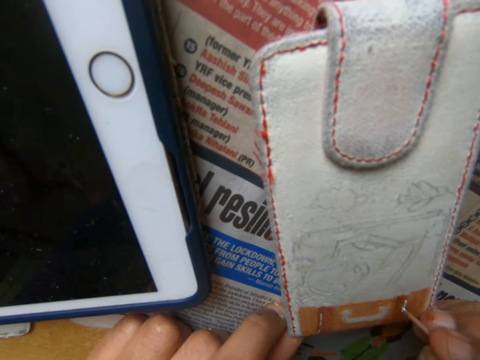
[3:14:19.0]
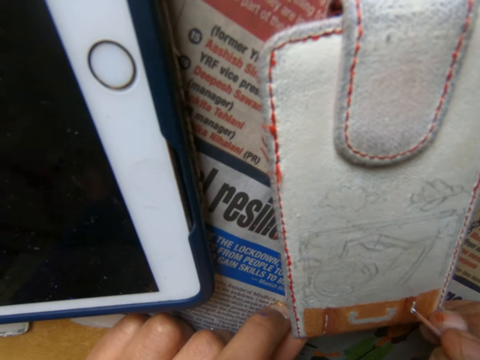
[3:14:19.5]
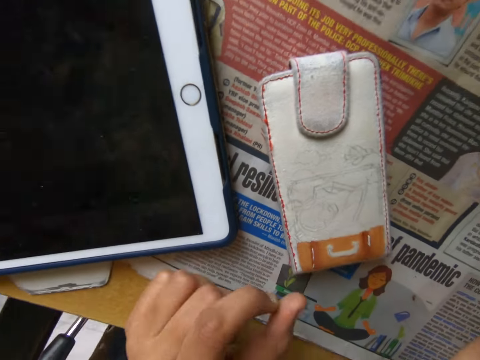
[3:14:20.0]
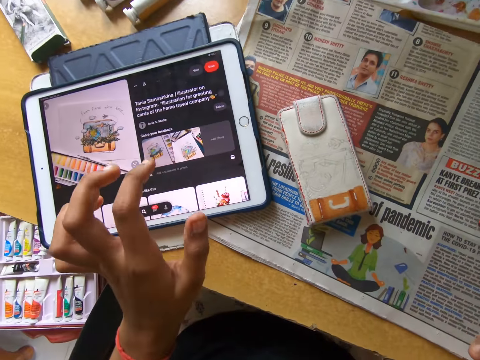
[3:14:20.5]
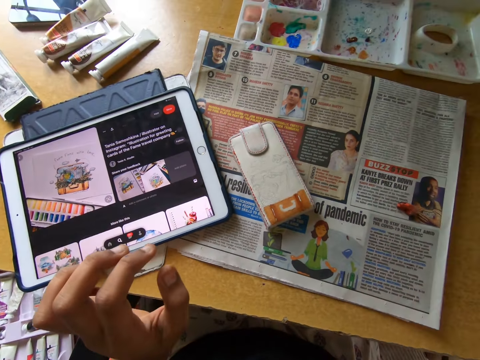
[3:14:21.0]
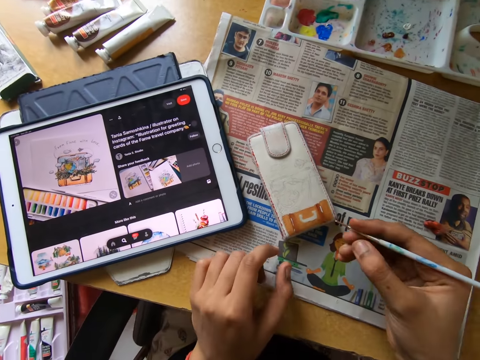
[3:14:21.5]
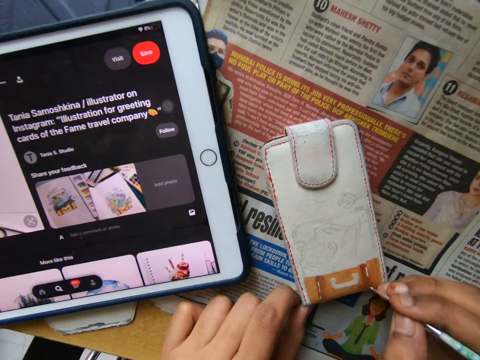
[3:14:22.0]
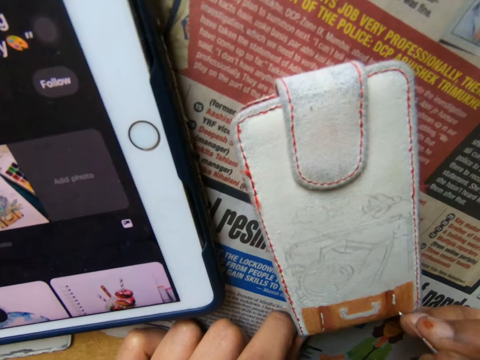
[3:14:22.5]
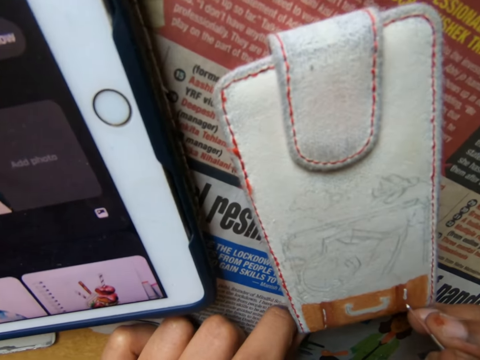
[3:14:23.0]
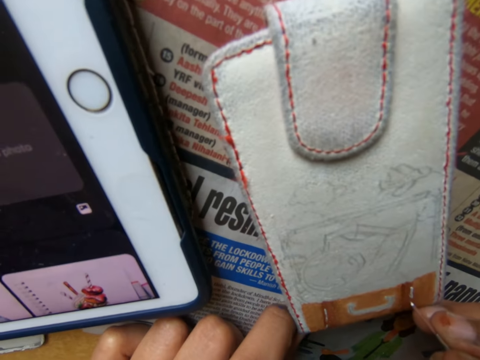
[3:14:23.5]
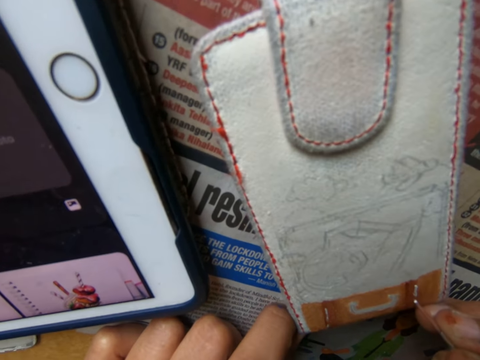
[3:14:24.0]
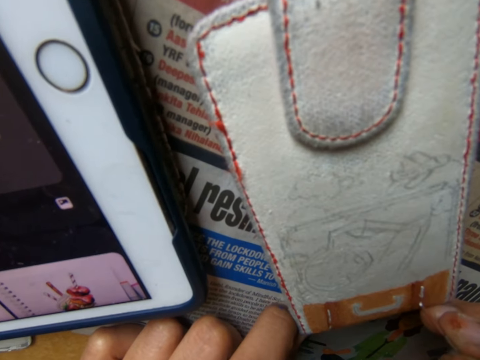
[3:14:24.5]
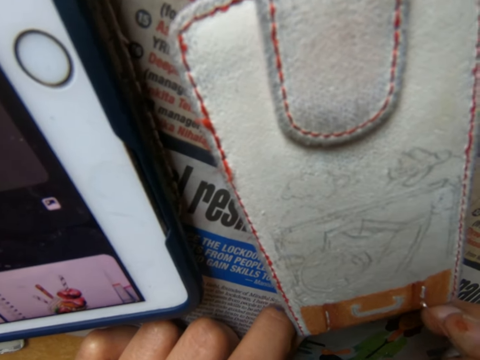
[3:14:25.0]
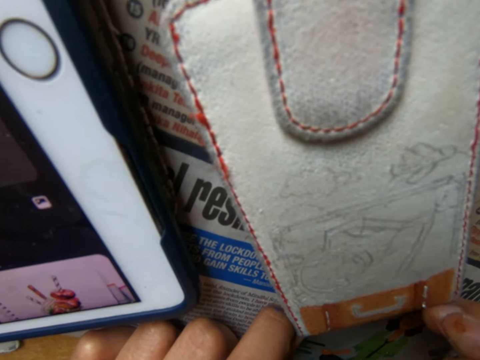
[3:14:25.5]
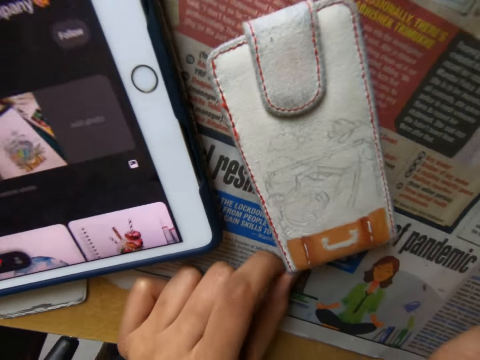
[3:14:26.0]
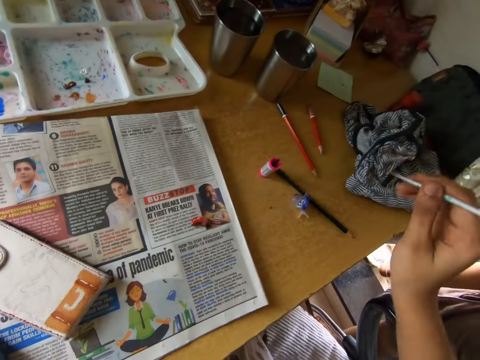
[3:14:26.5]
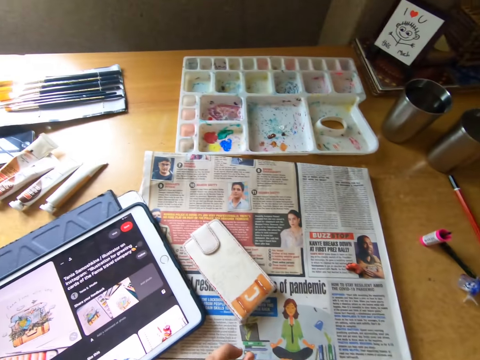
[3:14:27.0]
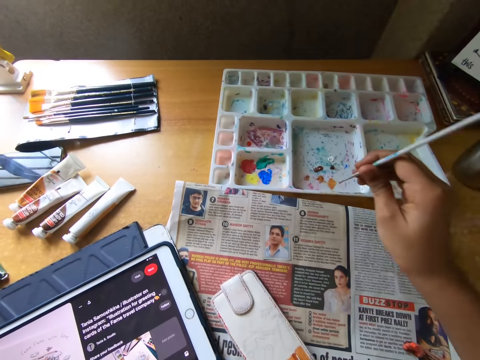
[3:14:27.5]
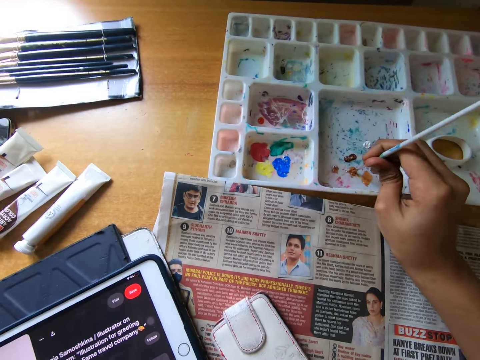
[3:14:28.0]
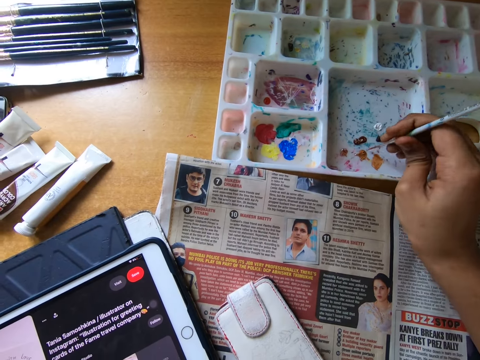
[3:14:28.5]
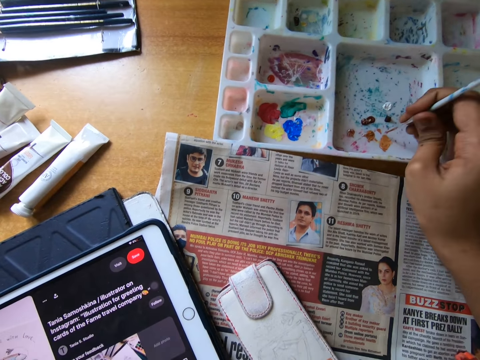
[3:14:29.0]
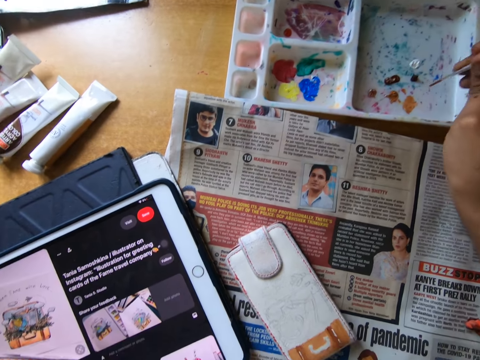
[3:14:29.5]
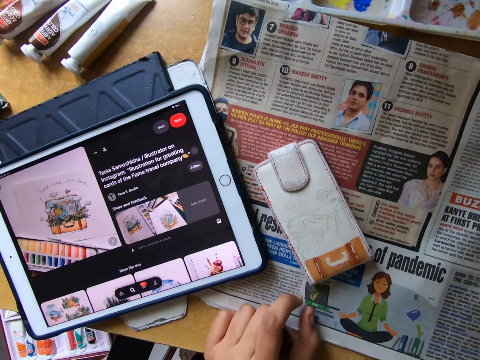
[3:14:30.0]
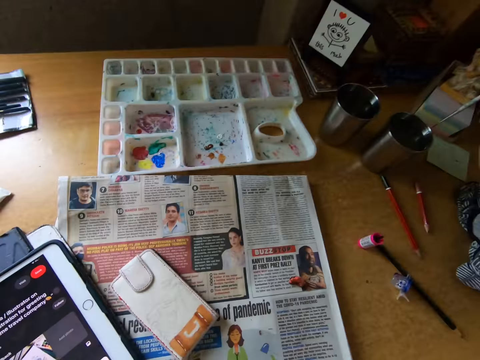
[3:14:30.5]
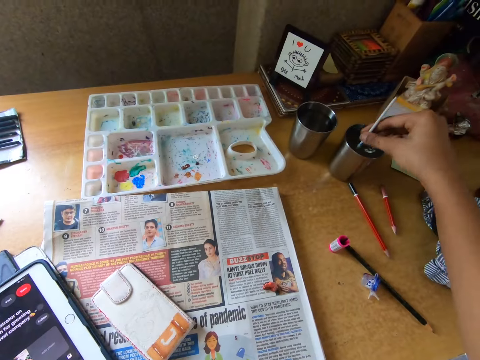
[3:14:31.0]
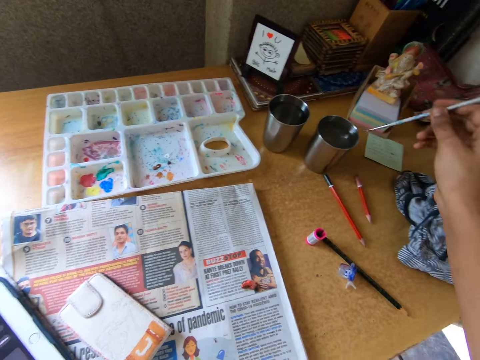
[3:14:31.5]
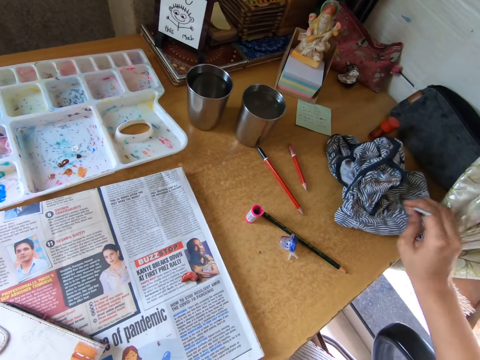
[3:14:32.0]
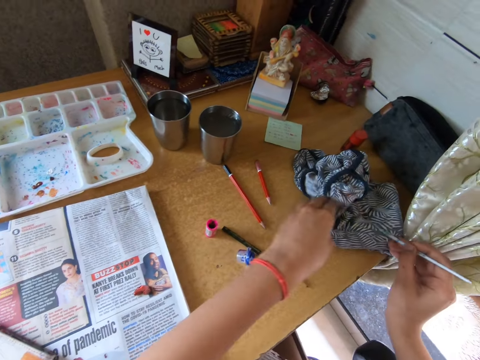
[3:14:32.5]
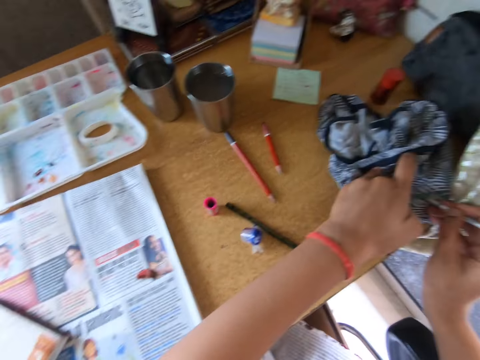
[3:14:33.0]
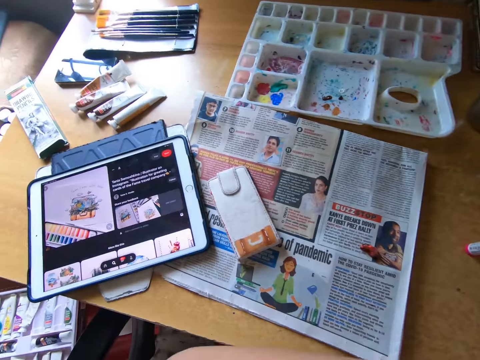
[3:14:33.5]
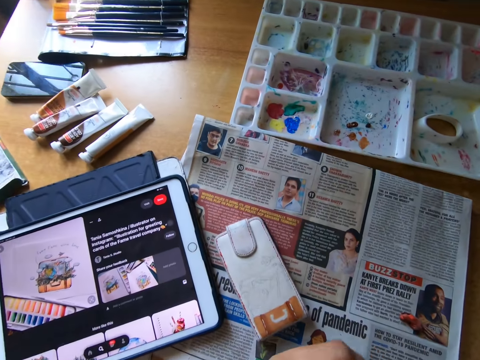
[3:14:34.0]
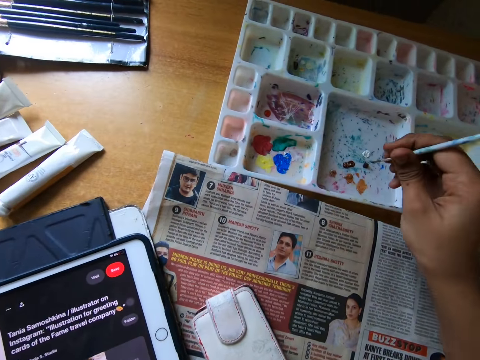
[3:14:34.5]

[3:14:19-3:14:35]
The camera wearer looks around. He taps the screen of a tablet on the table with his left hand. He looks around. He paints something with a paintbrush. He looks around. He cleans the paintbrush in his right hand on a cloth on the table with his right hand. He holds the paintbrush on the cloth. He scoops paint from a pallet on the table with the paintbrush in his right hand. He looks around. He dips the paintbrush in his right hand in a cup of water. He cleans the paintbrush in his right hand on the cloth on the table with his right hand. He cleans the paintbrush in his right hand on the cloth on the table with both hands. He looks around.

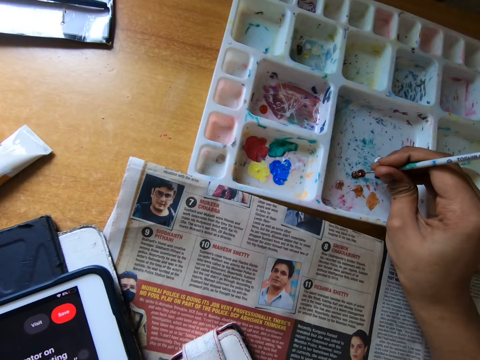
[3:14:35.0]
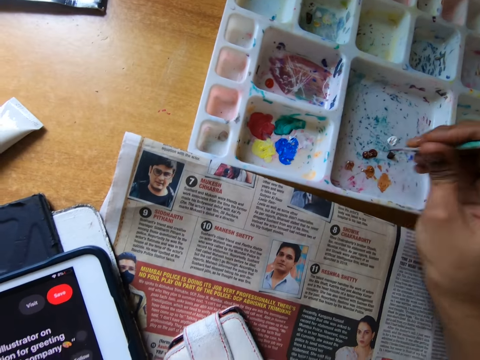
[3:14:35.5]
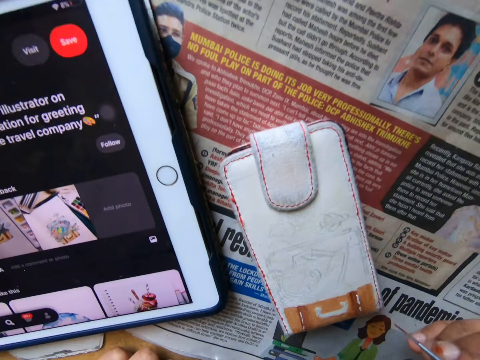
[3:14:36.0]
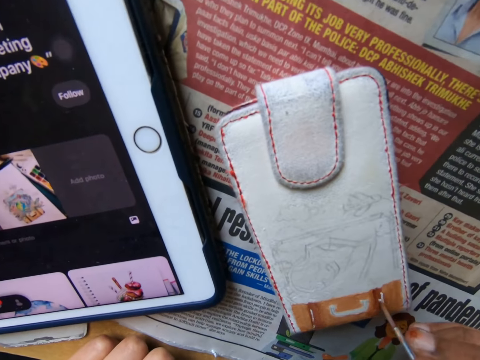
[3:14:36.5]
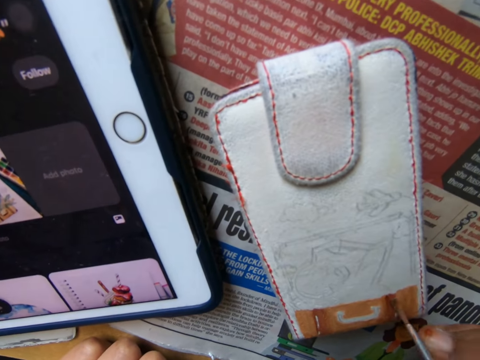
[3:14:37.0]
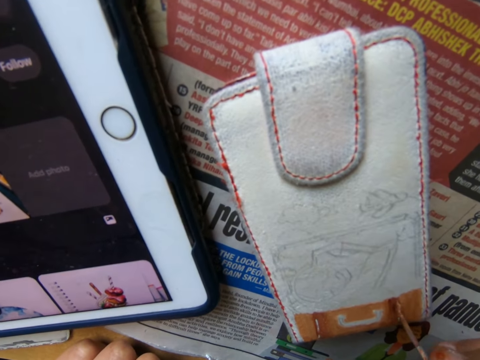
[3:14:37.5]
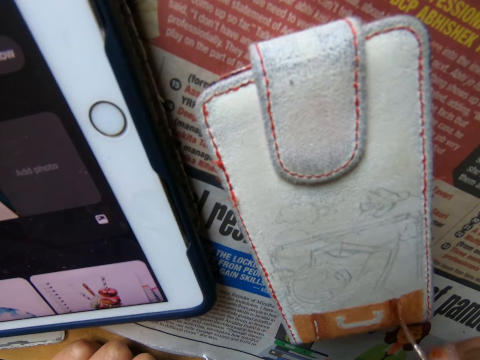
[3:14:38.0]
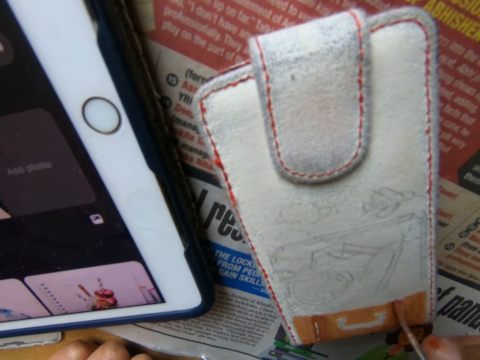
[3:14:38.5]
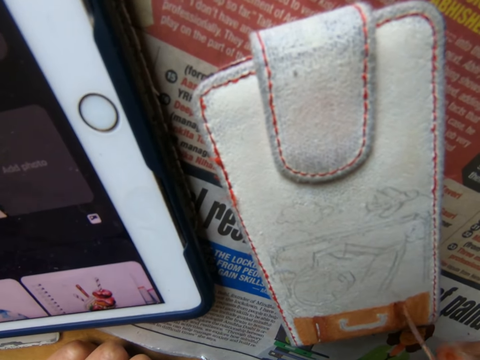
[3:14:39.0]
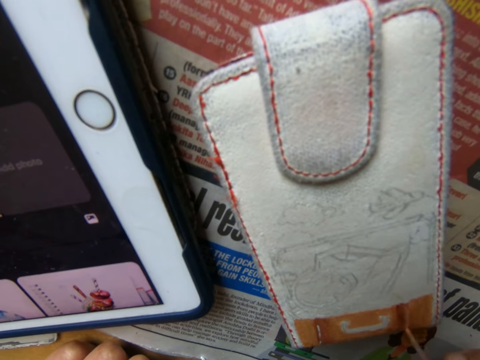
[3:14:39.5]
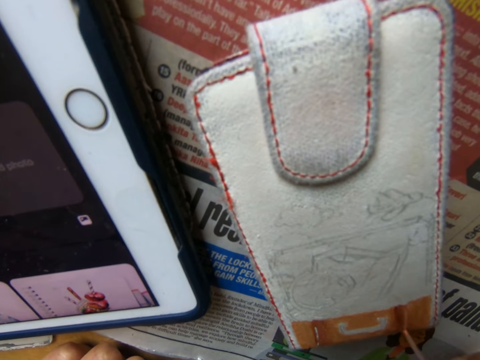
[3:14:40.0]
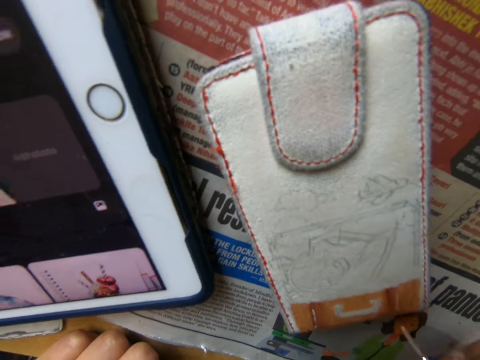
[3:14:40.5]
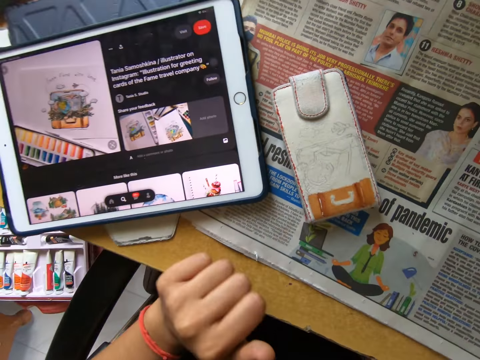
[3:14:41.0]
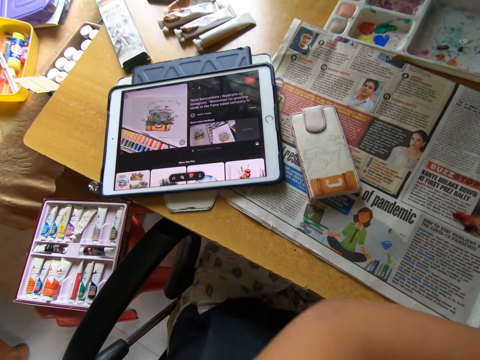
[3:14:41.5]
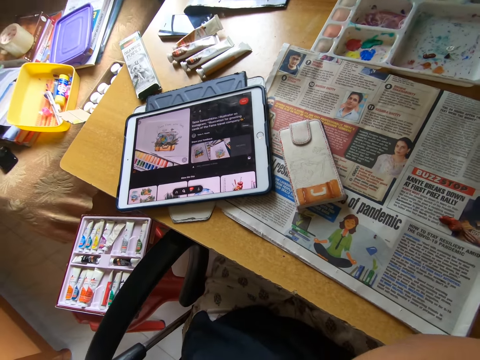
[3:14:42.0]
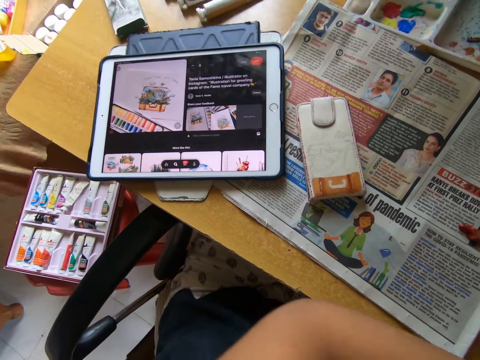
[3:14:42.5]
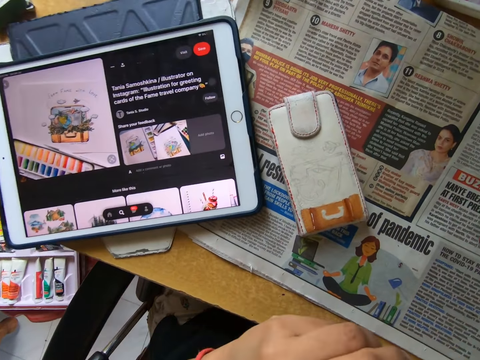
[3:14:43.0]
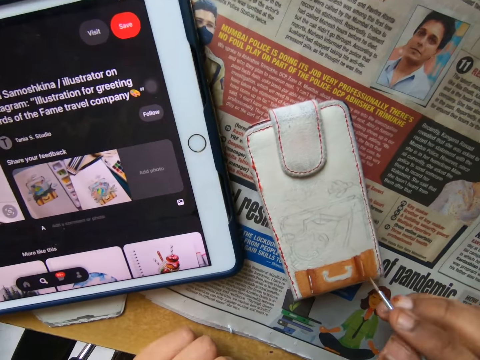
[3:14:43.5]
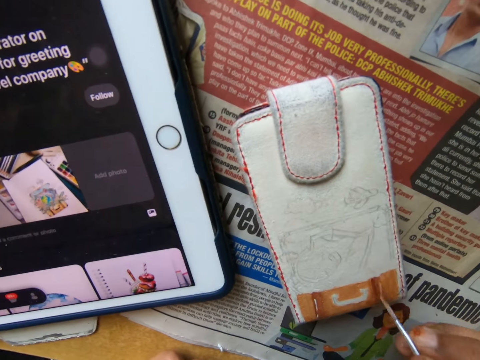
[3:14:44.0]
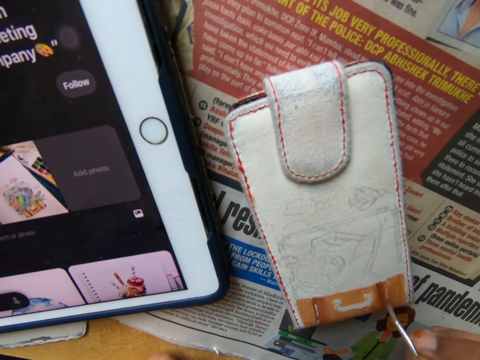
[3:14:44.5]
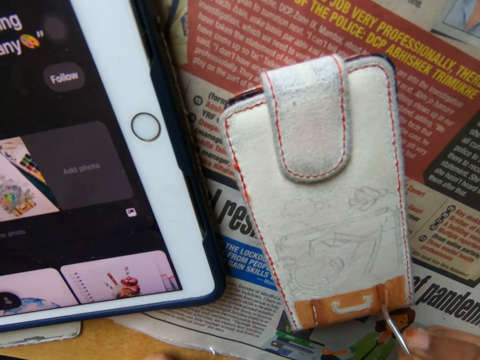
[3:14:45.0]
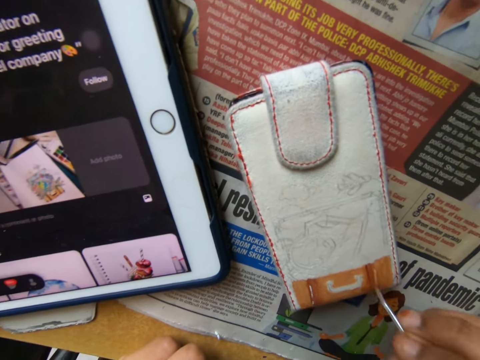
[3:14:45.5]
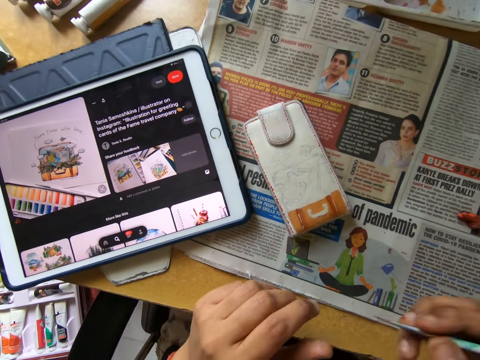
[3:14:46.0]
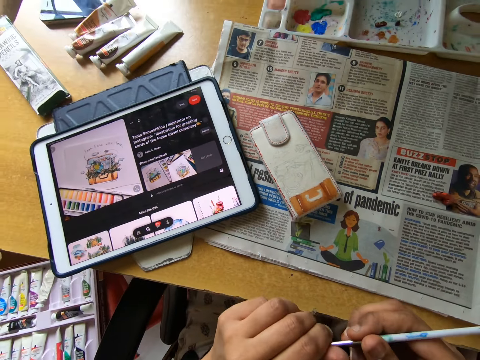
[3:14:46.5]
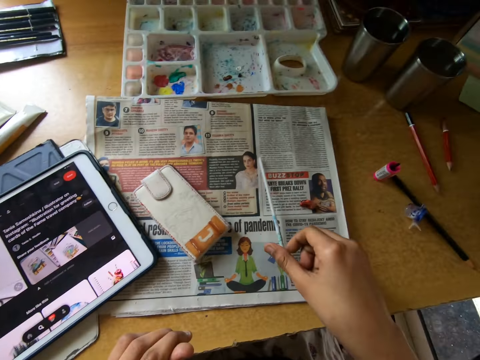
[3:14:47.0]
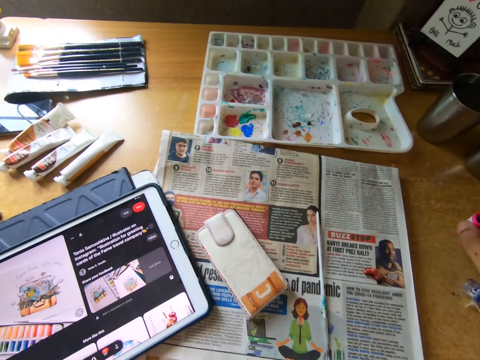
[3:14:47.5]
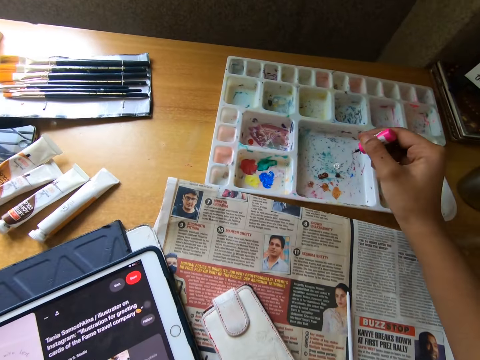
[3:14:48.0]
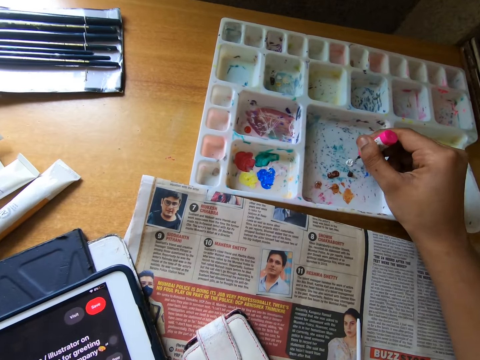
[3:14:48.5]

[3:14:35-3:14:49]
The camera wearer scoops paint from a palette on the table with the paintbrush in his right hand. He paints something with the paintbrush. He looks around, moves his hand on the table, and looks around. He paints something with the paintbrush. He looks around. He holds the paintbrush with both hands. He drops the paintbrush in his right hand on the table. He picks up a smaller brush or nail polish brush from the table with his right hand. He dips the nail polish brush in the paint.
